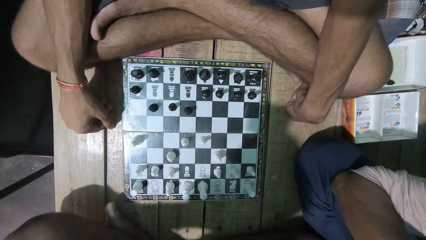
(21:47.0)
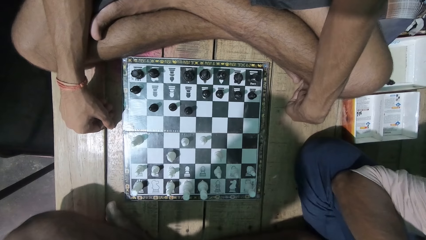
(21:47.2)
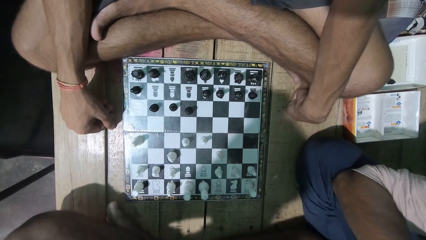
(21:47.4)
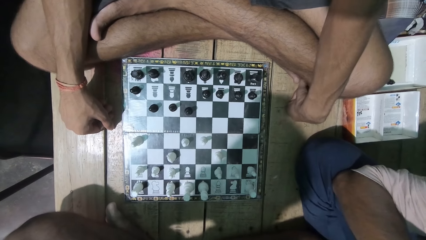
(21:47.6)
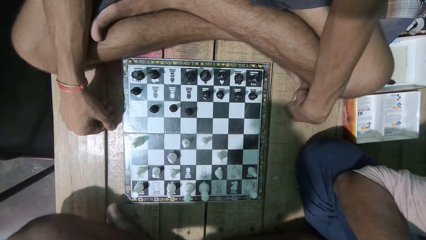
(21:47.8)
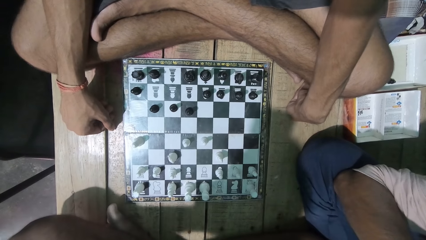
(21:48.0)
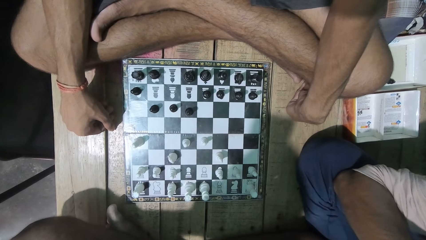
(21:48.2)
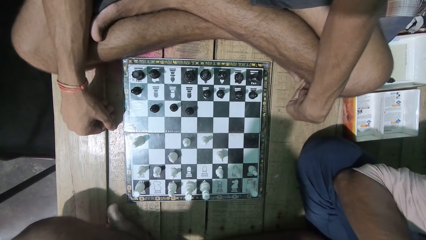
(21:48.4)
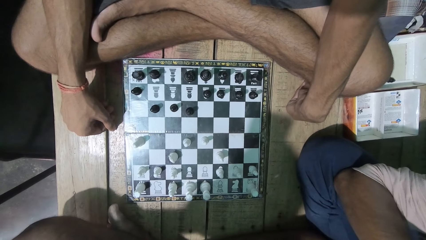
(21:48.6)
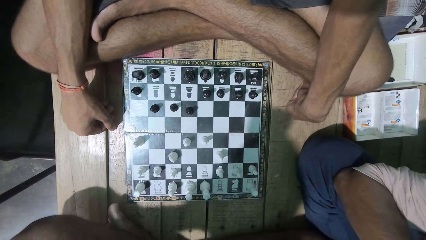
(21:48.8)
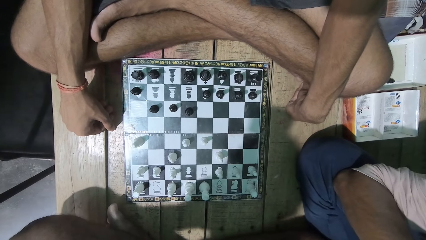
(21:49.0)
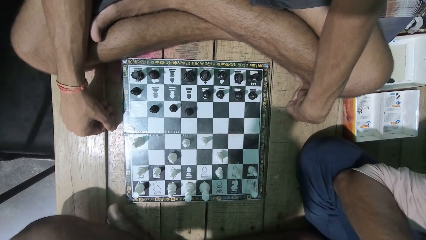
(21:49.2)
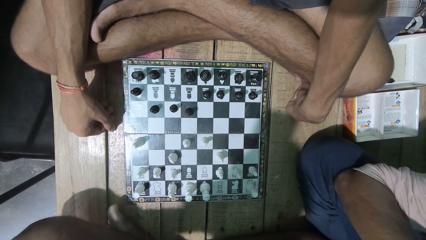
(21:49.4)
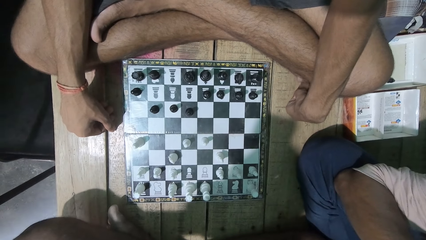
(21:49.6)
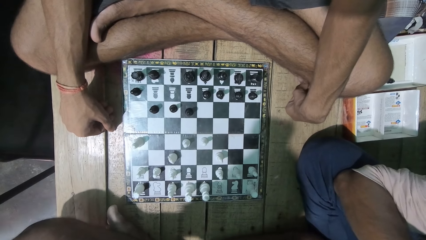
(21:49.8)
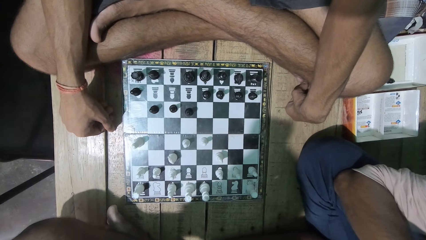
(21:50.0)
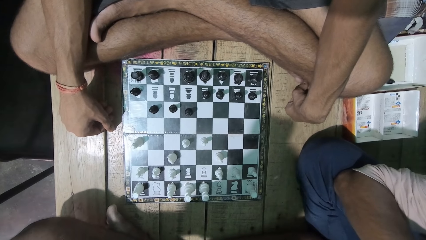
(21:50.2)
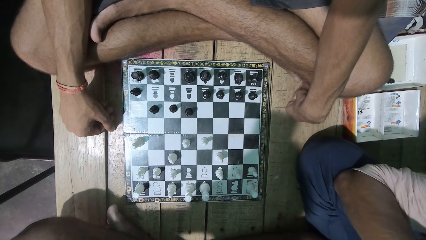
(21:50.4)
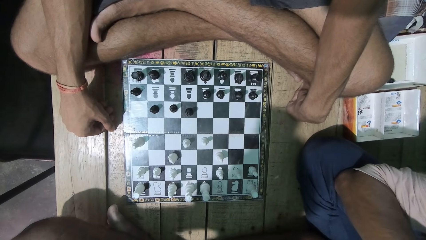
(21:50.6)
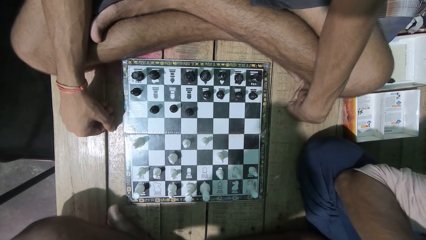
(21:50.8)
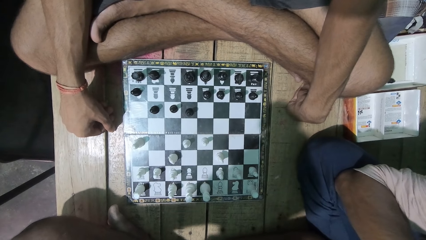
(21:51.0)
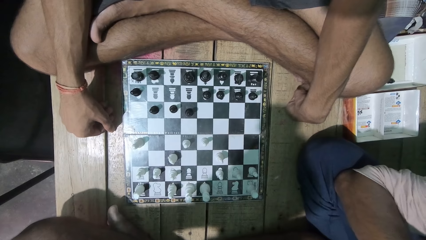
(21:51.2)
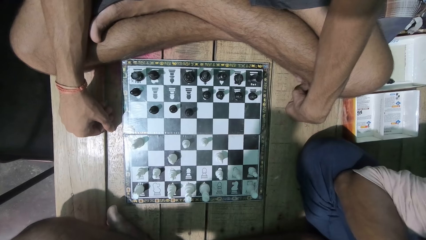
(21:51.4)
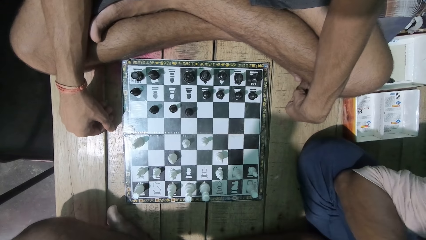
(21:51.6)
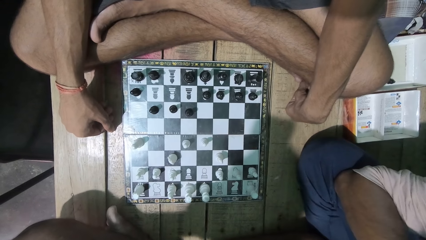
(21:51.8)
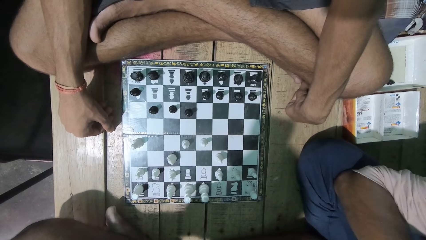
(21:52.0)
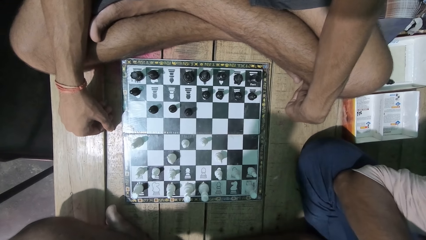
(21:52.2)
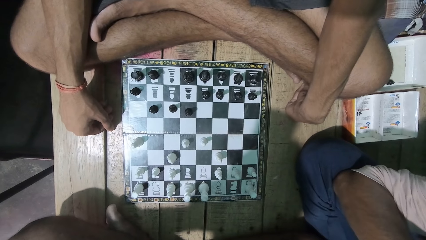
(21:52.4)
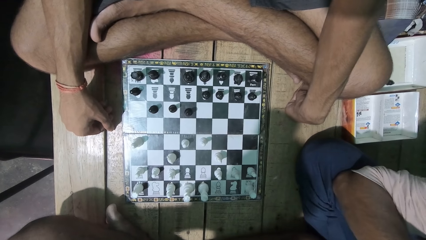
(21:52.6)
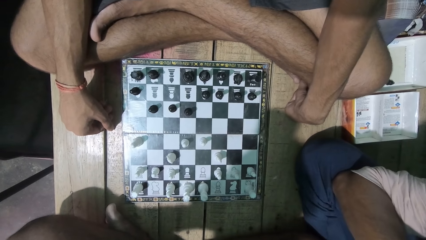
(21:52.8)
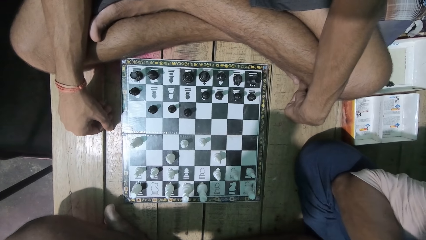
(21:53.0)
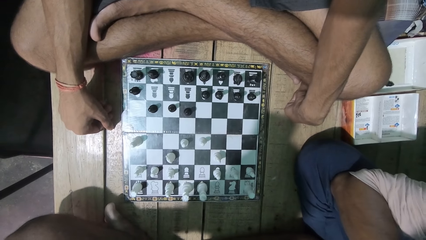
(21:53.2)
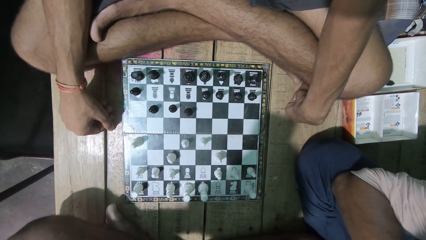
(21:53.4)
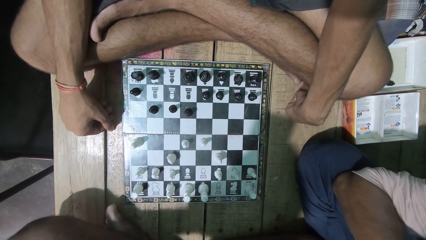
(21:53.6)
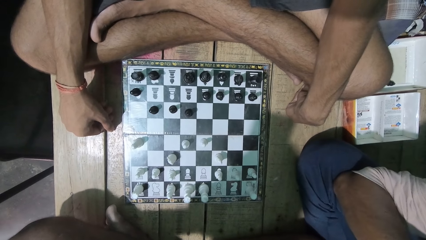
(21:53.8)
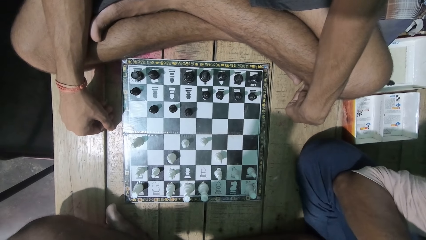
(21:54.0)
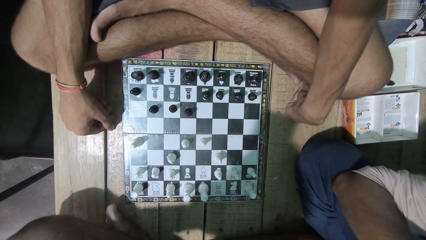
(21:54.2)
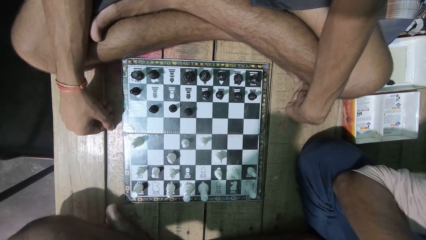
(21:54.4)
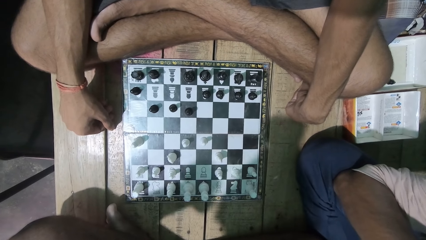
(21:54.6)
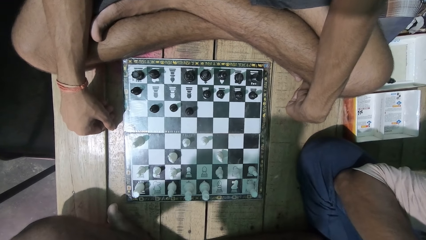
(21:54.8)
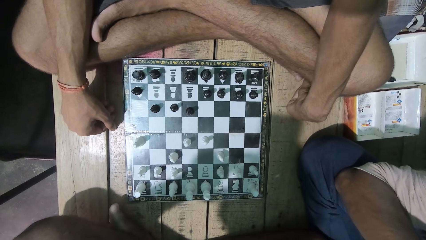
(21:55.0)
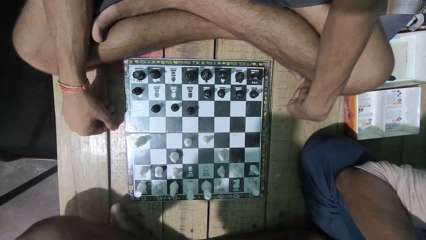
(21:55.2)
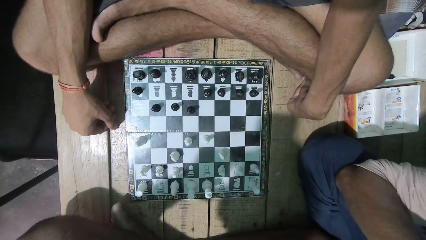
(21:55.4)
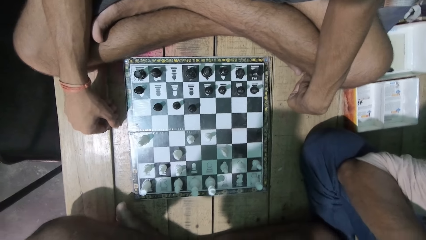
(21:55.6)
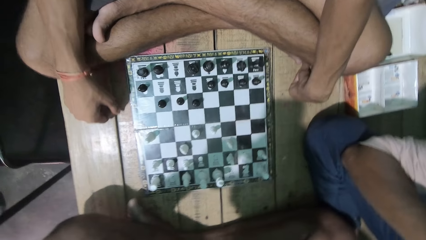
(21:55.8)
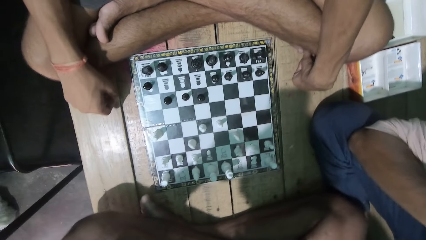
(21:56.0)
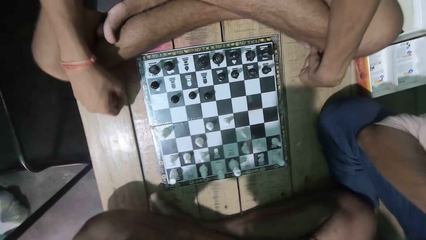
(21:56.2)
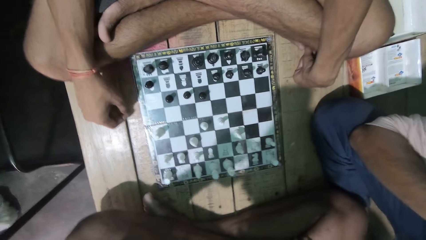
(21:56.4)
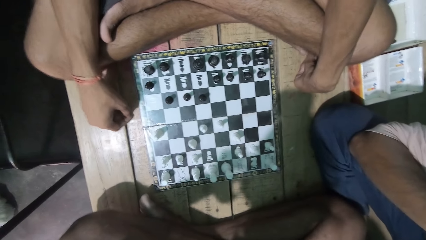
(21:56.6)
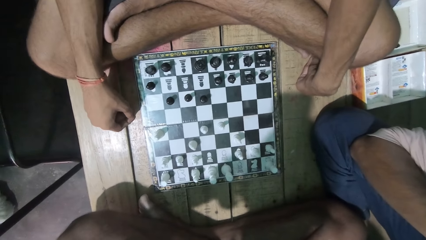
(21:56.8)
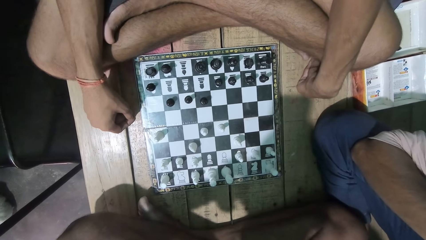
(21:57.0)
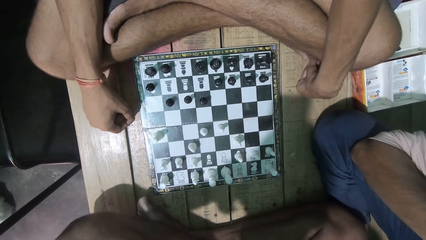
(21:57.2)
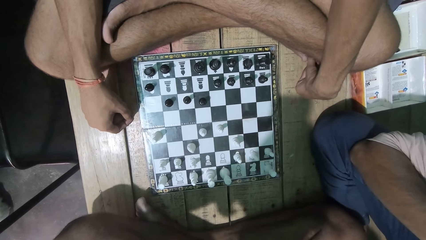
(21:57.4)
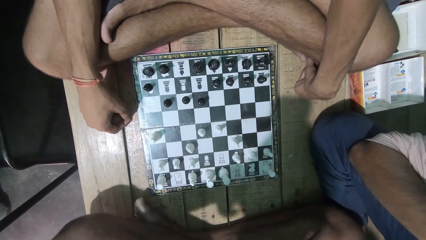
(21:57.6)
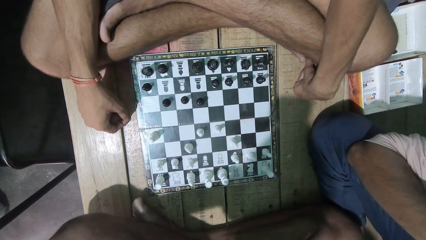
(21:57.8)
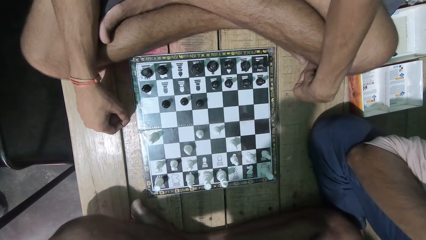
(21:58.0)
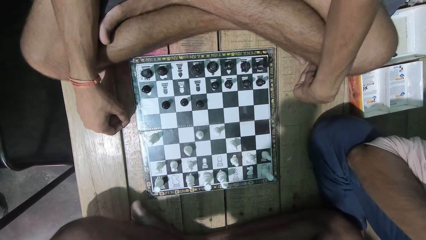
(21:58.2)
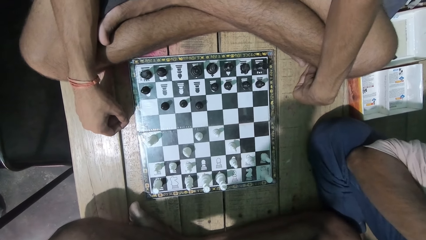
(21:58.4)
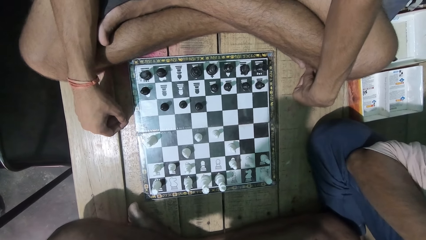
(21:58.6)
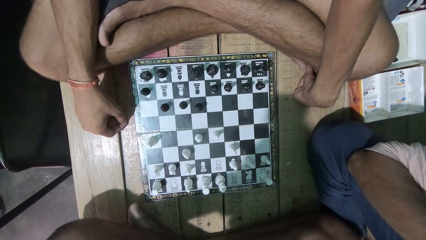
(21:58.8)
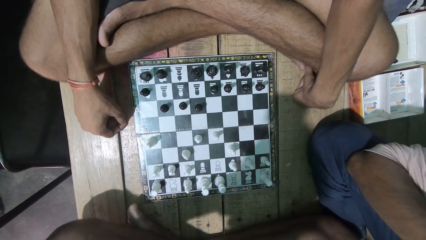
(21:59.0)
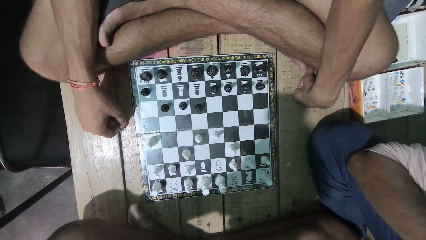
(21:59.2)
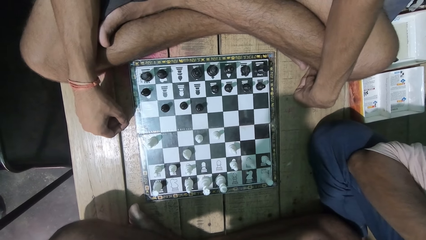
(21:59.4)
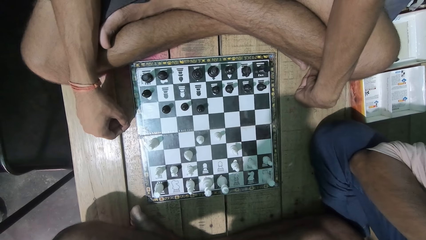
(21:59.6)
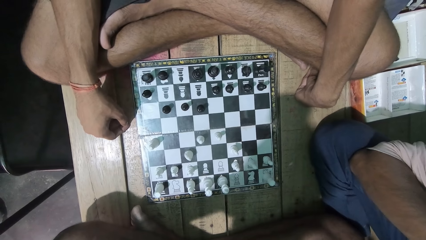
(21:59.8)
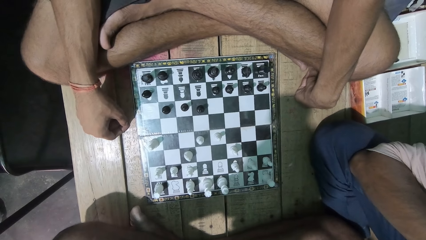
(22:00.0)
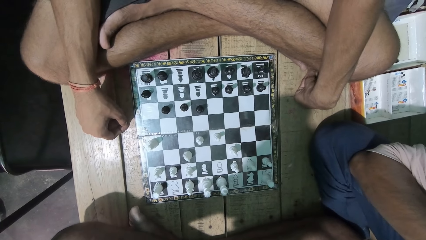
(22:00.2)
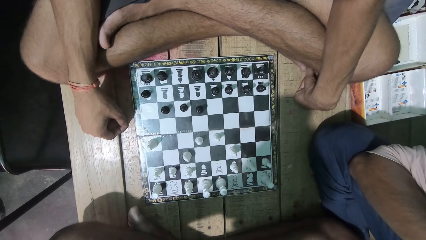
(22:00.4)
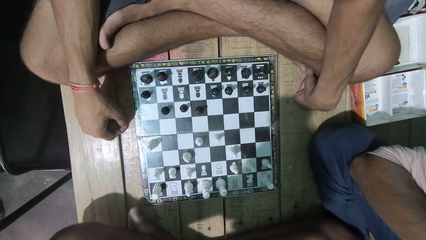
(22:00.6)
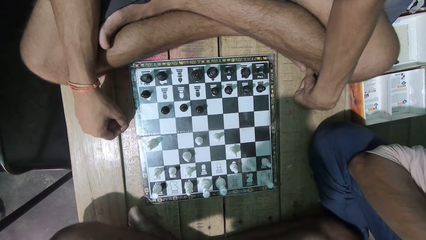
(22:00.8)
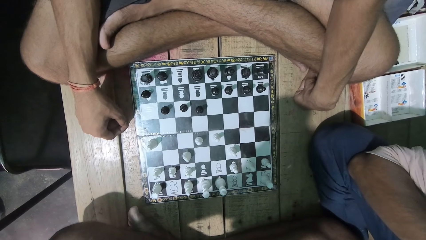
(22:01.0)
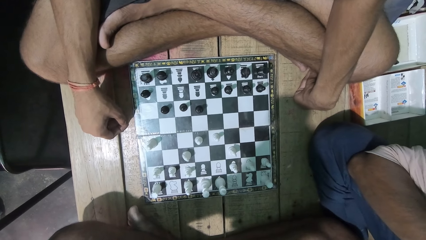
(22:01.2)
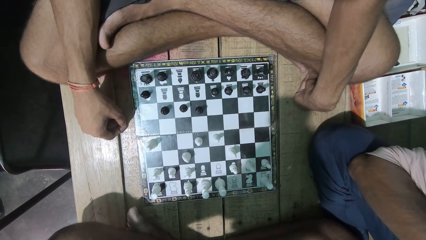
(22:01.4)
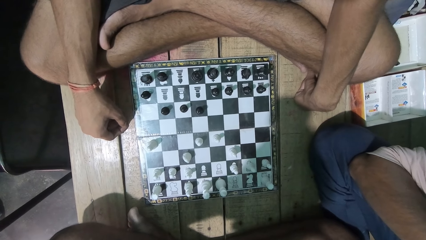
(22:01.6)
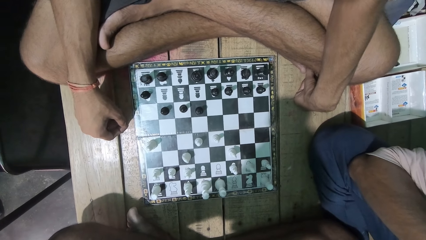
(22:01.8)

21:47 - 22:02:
The camera wearer looks at the chess game with the man. The man moves his hand.
